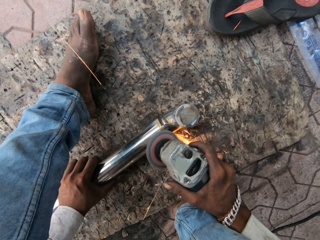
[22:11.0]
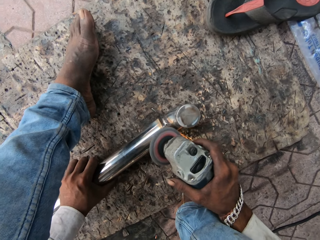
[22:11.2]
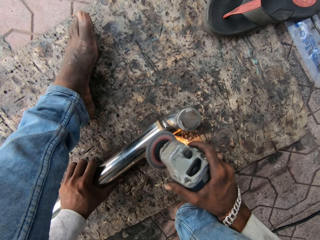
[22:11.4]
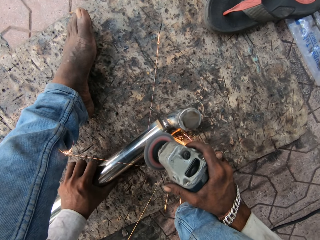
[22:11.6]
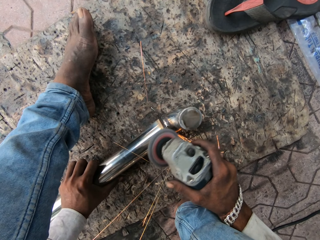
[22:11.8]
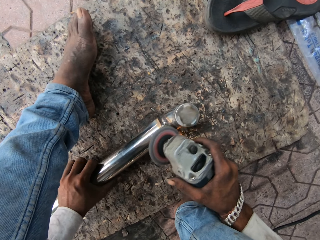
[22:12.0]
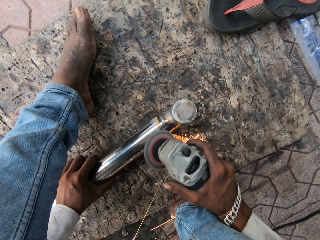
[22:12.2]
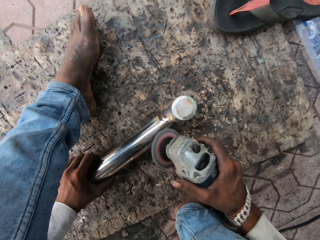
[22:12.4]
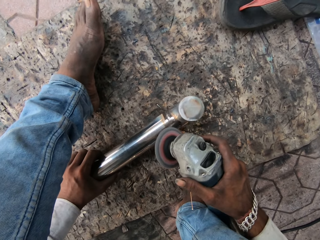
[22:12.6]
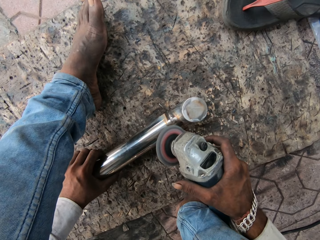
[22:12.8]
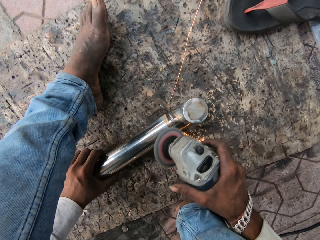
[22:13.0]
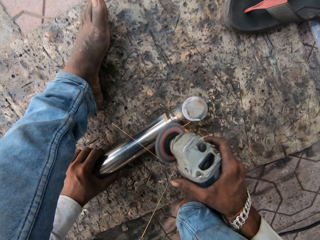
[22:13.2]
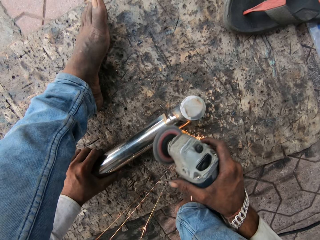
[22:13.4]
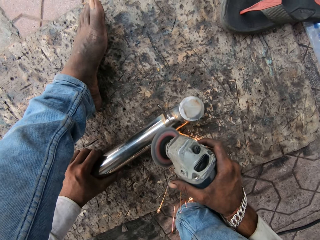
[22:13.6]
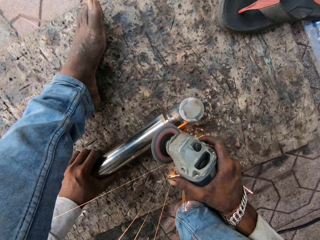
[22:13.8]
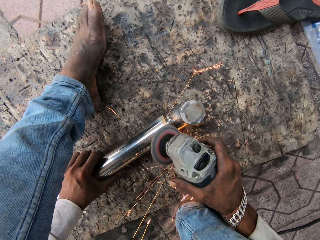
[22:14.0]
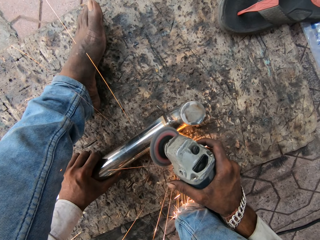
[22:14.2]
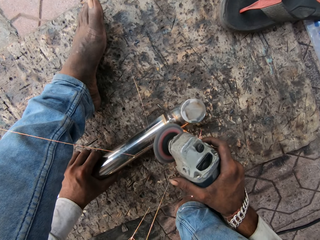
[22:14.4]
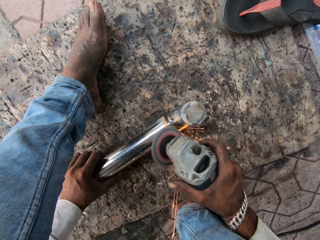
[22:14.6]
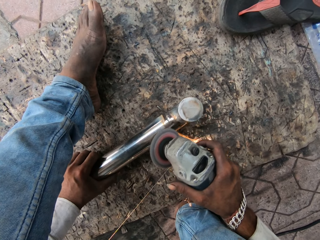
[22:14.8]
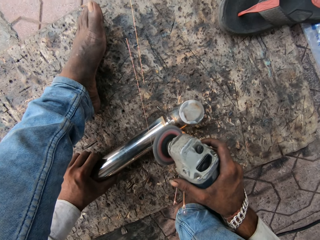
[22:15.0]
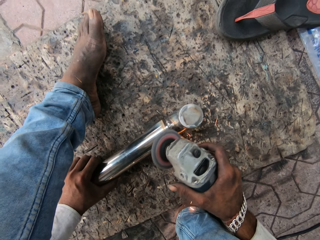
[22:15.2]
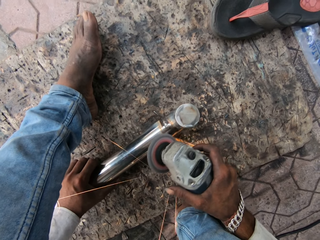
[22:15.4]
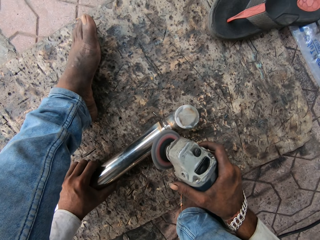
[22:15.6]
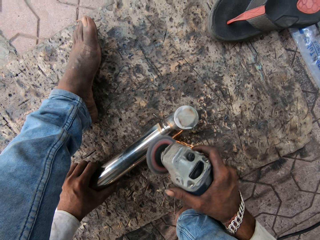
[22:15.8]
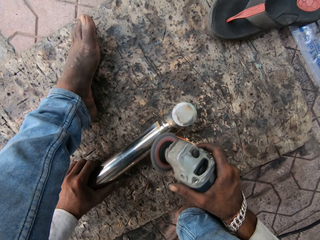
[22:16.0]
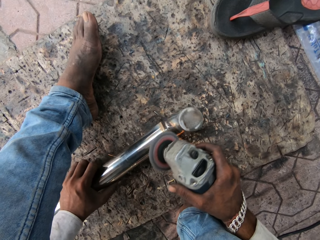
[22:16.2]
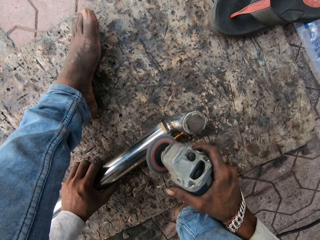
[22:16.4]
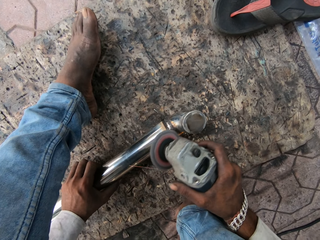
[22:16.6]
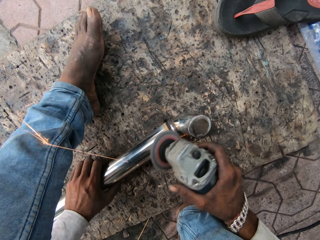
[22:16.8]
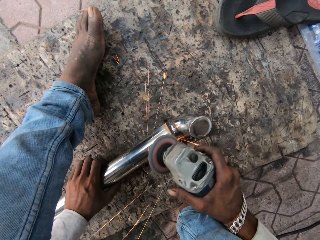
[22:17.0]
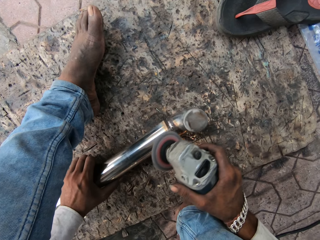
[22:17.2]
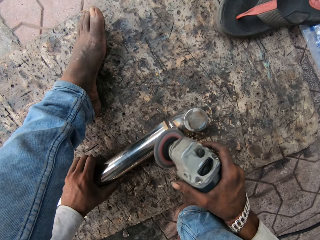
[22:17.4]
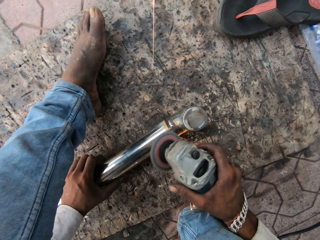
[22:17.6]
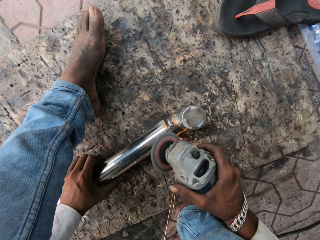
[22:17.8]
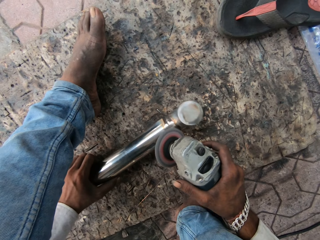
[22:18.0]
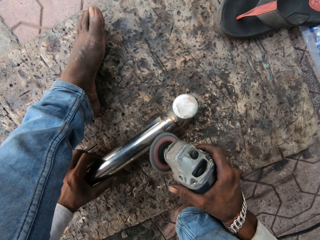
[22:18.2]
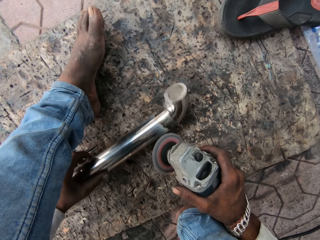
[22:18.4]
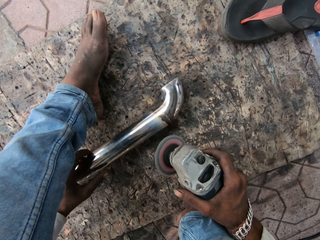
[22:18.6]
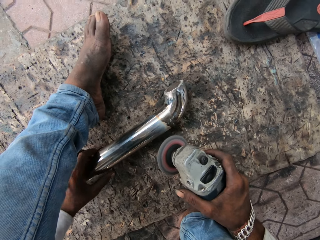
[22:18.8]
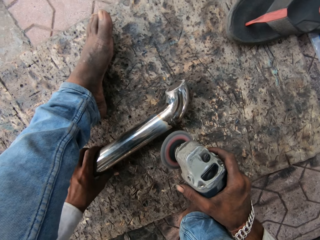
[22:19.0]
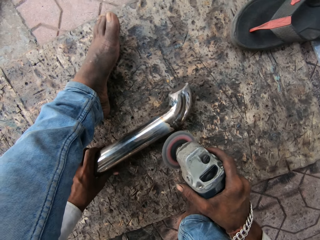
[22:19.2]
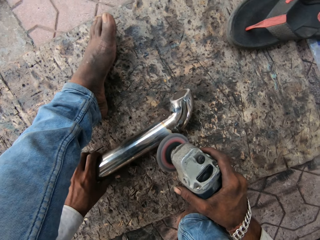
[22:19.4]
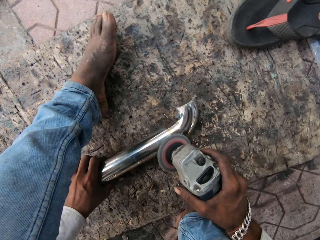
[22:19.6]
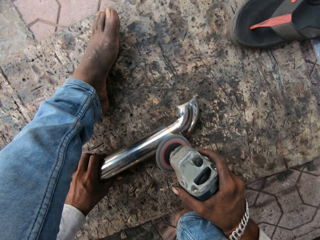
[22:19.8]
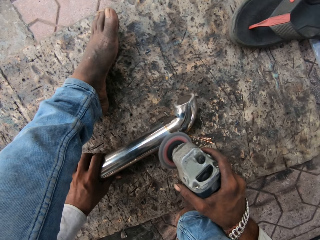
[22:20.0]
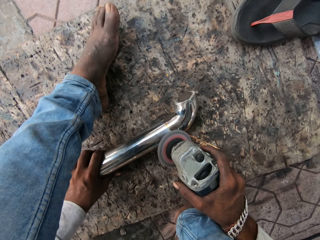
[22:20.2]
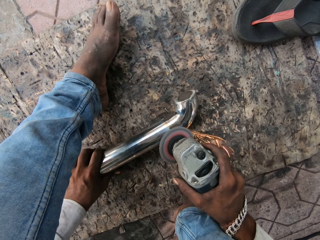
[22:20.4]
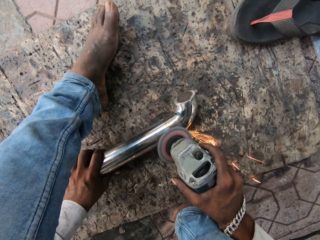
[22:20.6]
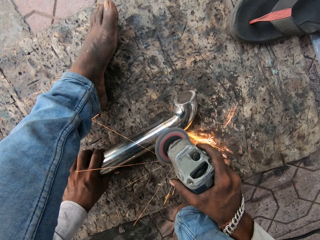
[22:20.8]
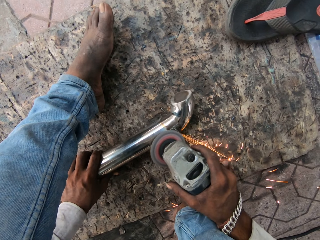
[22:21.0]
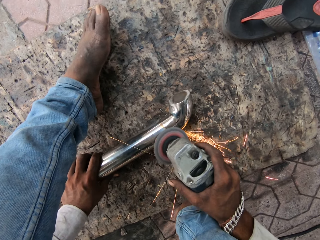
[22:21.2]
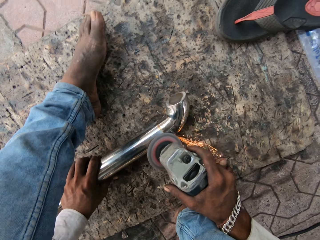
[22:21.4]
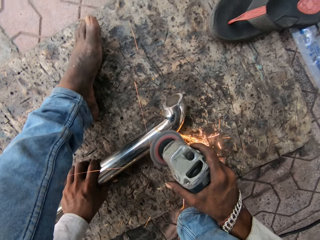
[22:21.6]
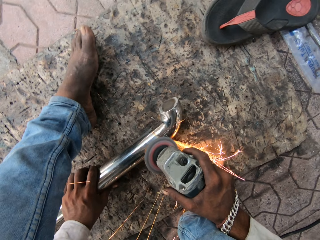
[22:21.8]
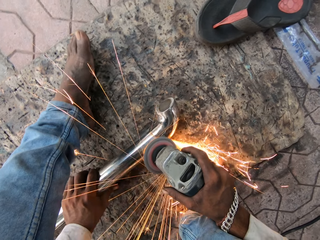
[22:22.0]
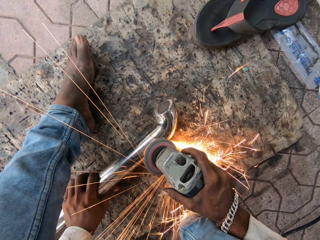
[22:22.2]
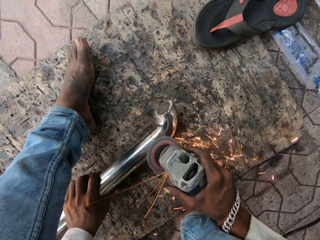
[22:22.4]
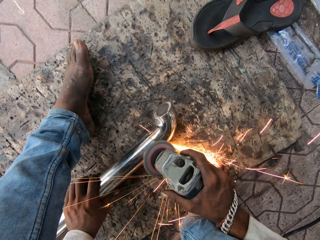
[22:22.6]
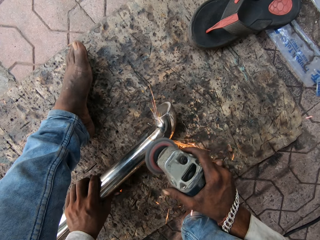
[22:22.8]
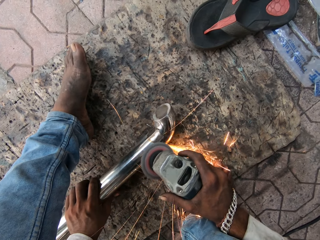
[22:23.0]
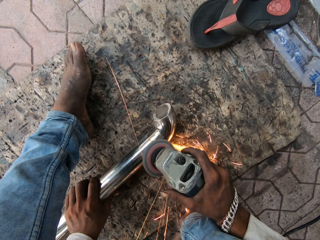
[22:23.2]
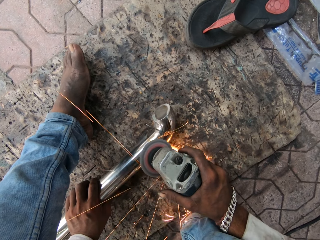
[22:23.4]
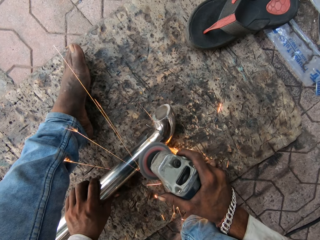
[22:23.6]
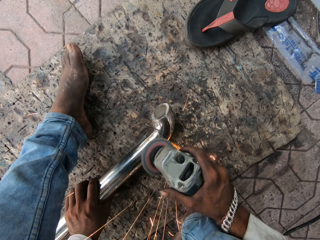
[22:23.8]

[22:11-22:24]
The camera wearer lifts the grinder up, moves the metal and grinds the metal.

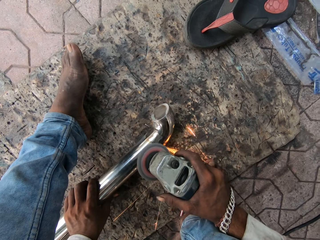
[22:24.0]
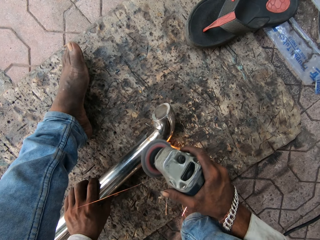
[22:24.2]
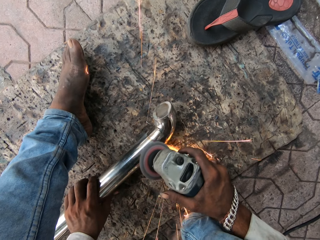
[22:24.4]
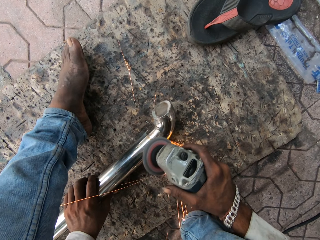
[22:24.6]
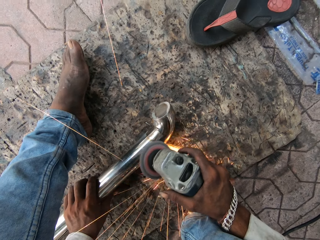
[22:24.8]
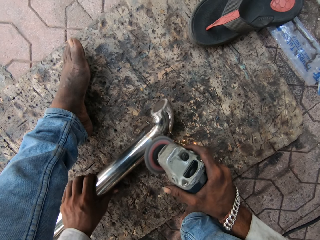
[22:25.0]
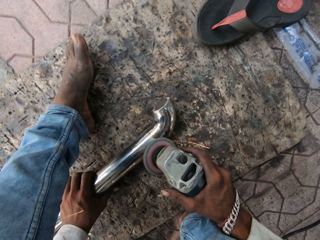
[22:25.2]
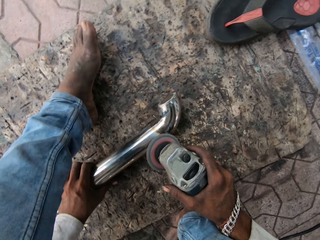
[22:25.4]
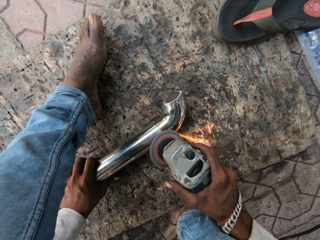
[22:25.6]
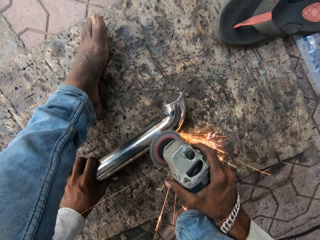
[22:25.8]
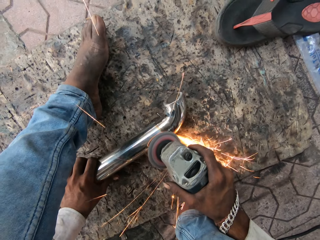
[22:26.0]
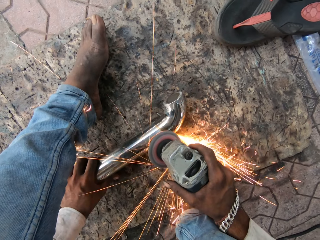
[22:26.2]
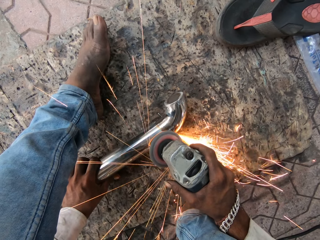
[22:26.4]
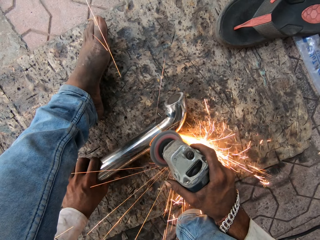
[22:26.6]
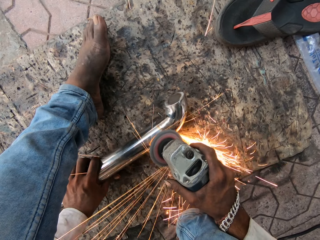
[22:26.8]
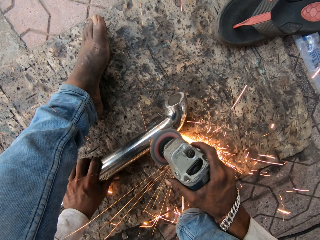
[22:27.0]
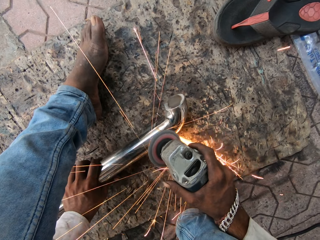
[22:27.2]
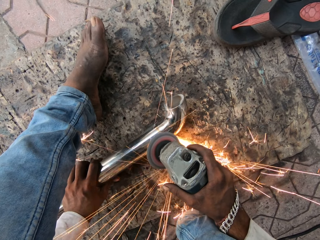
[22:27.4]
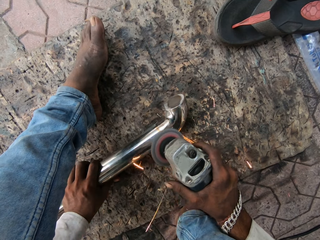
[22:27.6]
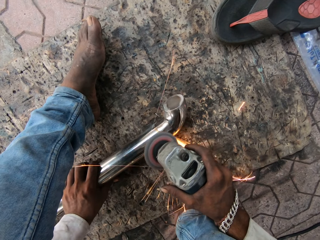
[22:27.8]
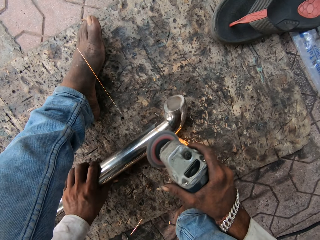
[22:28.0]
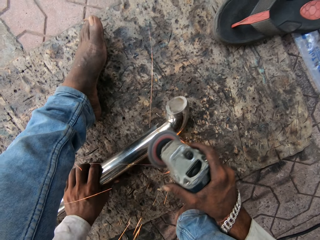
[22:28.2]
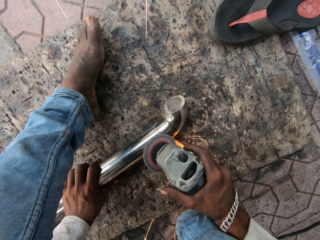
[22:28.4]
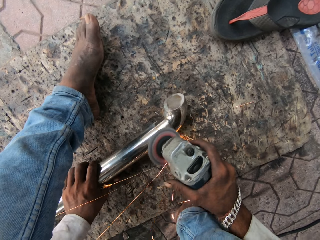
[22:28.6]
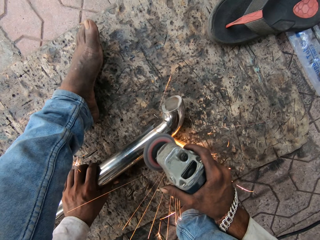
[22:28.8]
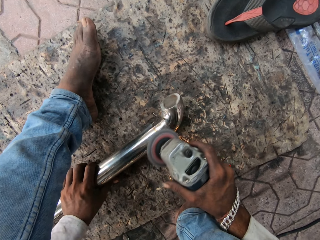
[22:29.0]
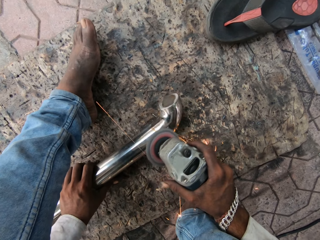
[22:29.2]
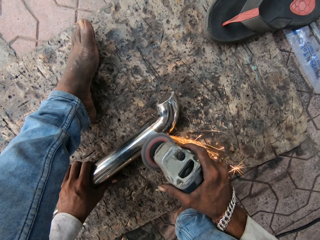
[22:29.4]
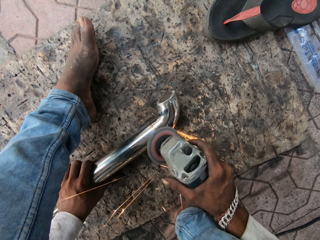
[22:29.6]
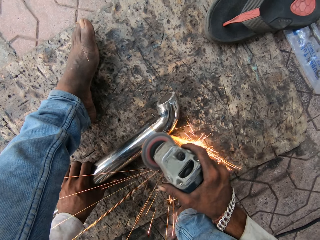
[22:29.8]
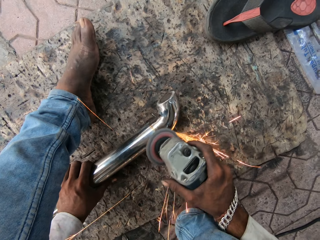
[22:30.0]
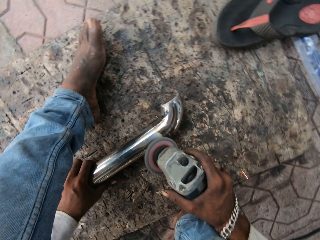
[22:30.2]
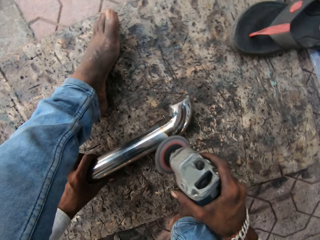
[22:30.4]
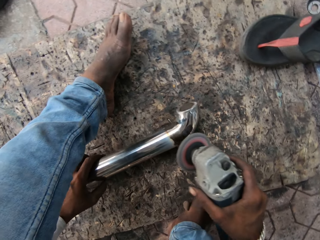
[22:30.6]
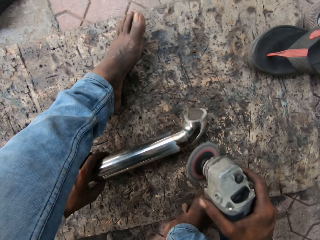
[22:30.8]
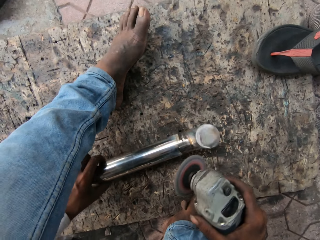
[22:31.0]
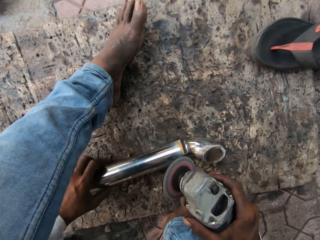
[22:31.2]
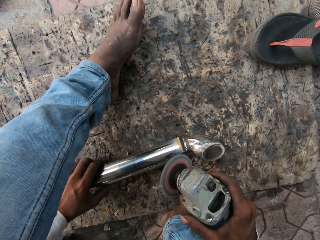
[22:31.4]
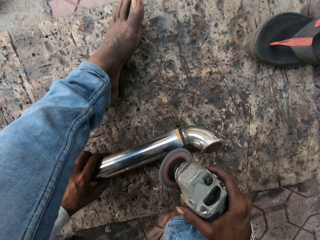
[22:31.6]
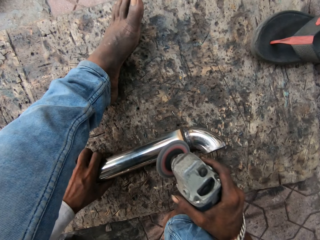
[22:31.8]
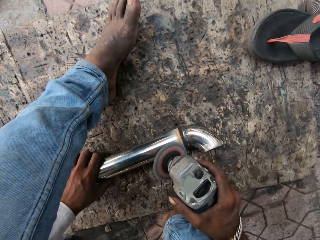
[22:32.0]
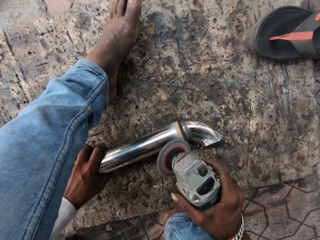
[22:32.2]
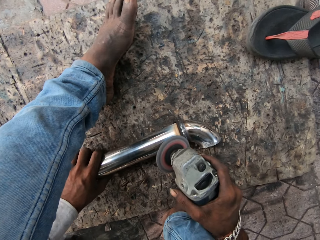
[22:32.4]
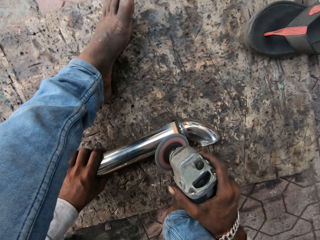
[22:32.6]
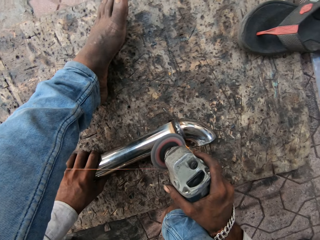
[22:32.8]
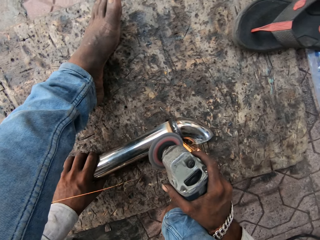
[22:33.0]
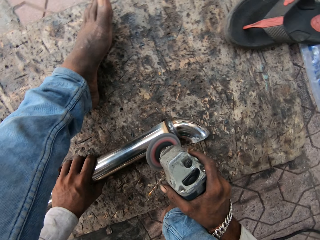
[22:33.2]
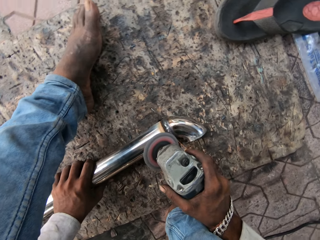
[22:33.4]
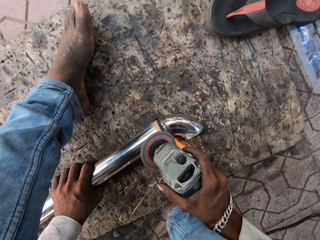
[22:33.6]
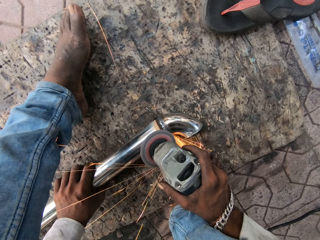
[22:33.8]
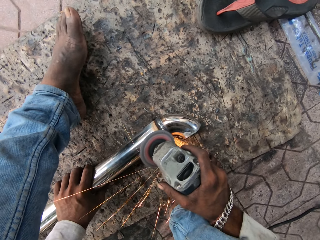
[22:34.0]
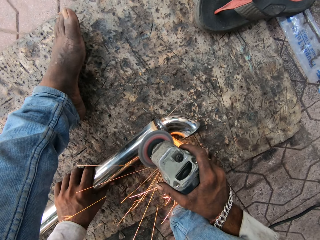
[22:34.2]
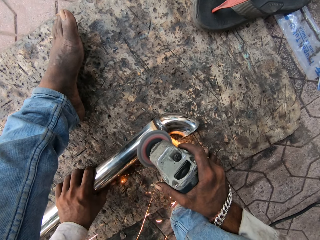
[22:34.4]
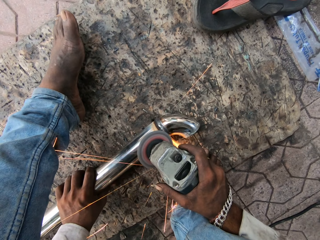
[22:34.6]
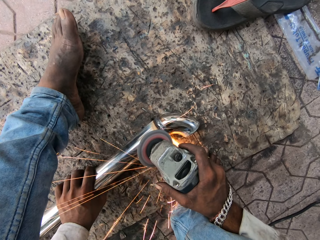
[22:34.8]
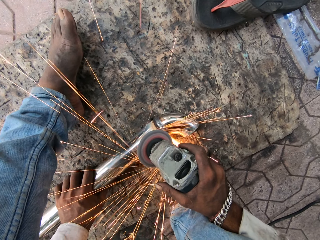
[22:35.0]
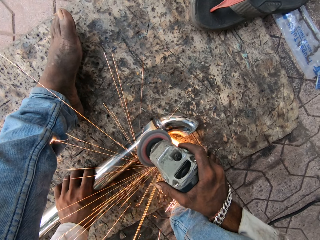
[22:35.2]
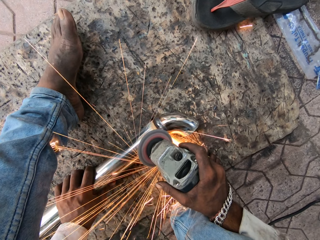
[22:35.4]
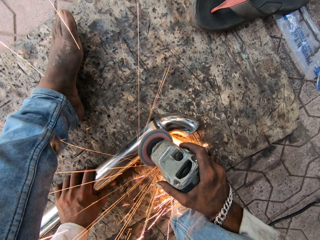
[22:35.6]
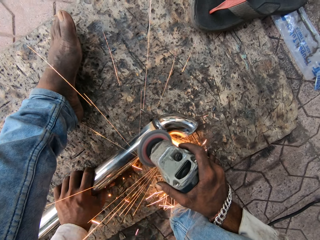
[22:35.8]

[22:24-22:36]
The camera wearer moves the grinder up, turns the metal, moves the grinder on the metal and grinds the metal.
